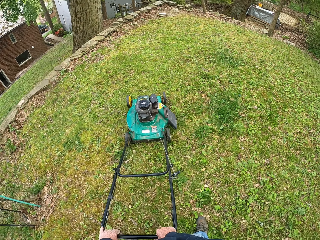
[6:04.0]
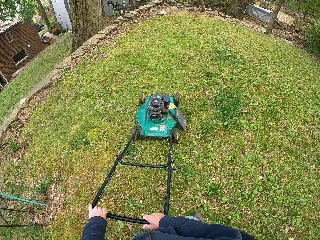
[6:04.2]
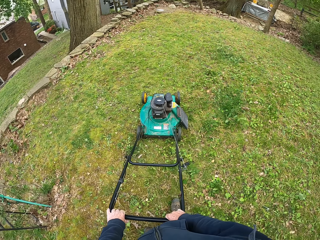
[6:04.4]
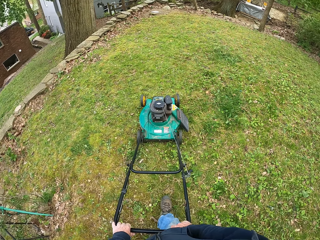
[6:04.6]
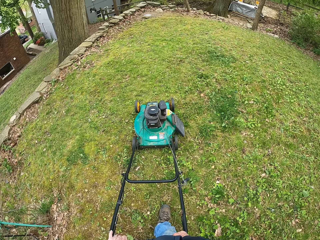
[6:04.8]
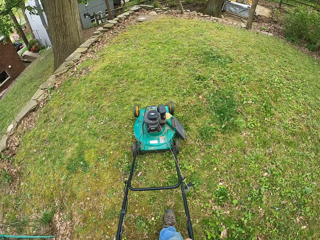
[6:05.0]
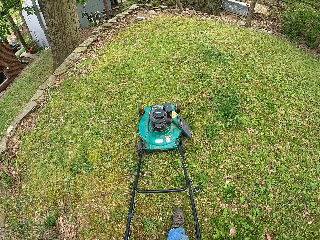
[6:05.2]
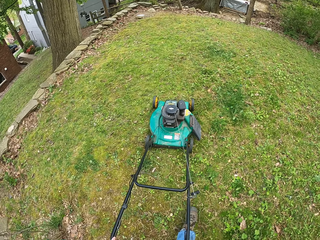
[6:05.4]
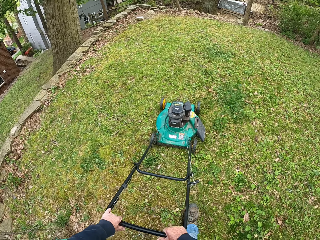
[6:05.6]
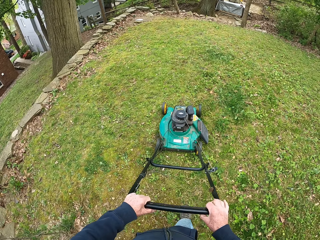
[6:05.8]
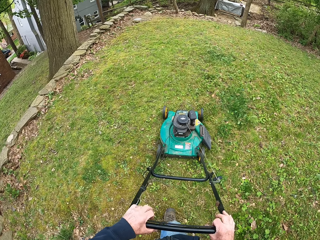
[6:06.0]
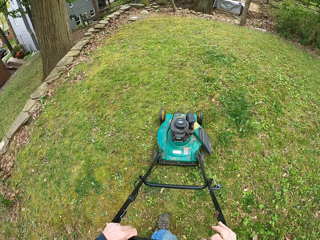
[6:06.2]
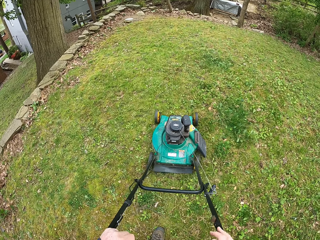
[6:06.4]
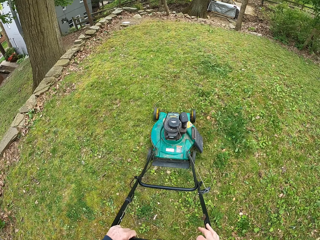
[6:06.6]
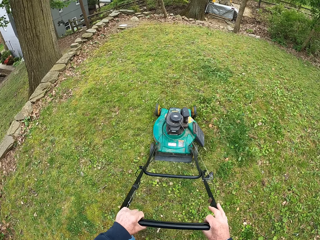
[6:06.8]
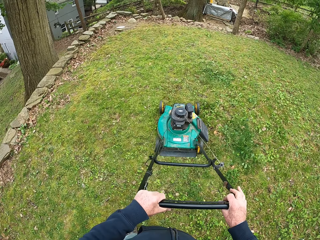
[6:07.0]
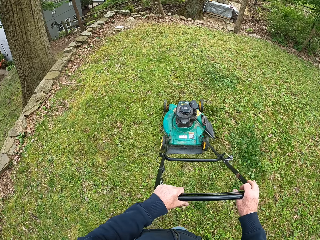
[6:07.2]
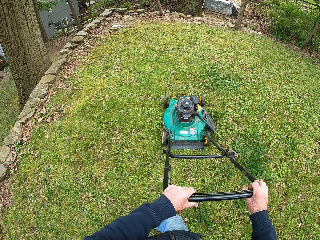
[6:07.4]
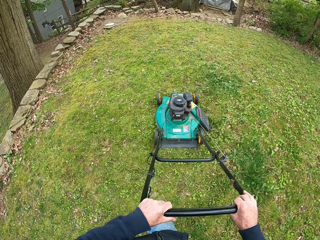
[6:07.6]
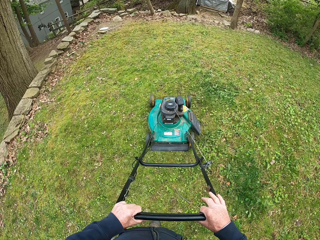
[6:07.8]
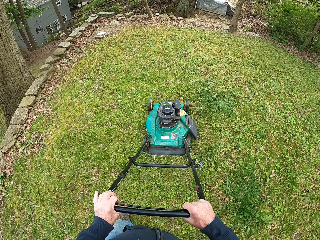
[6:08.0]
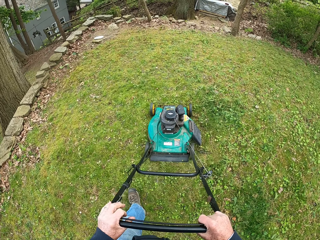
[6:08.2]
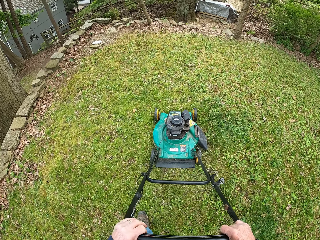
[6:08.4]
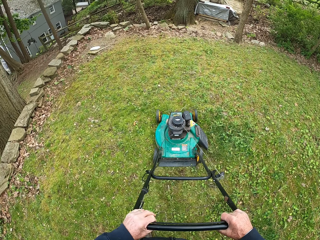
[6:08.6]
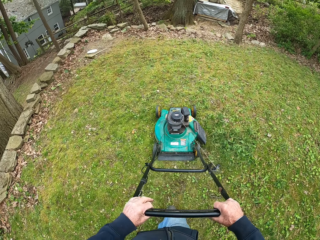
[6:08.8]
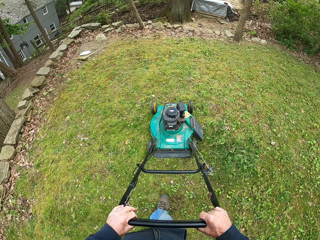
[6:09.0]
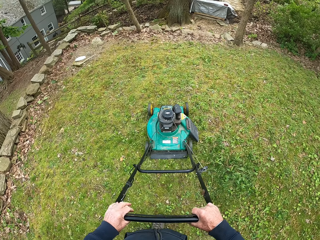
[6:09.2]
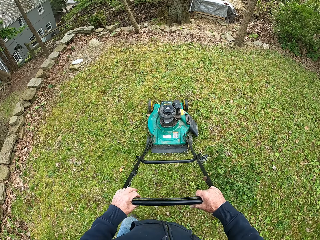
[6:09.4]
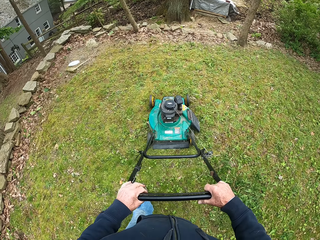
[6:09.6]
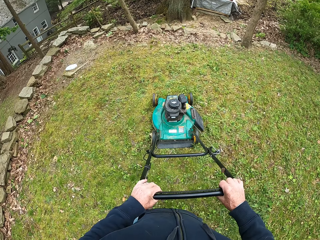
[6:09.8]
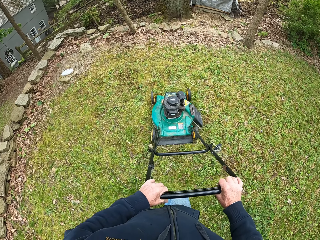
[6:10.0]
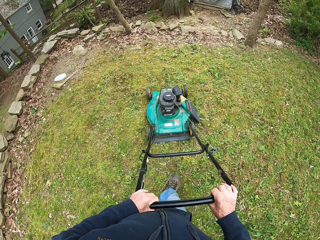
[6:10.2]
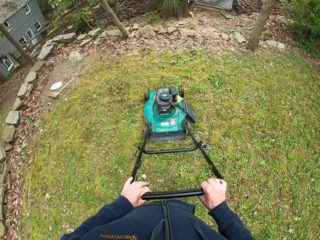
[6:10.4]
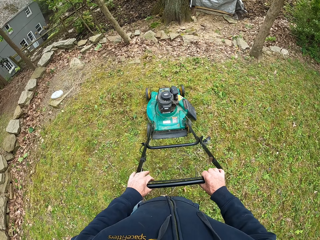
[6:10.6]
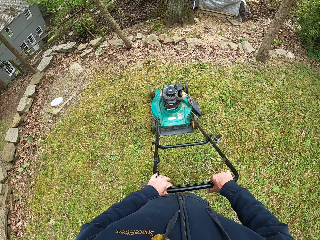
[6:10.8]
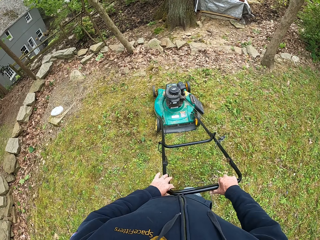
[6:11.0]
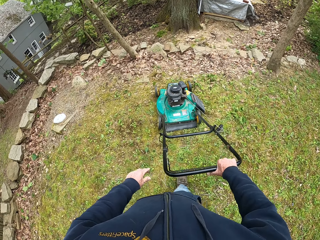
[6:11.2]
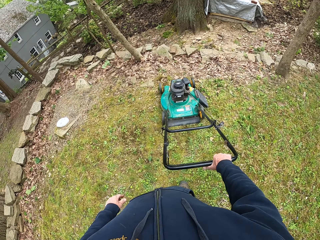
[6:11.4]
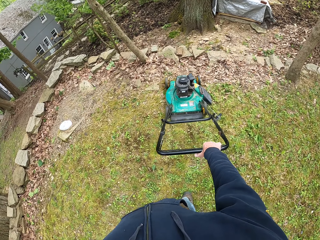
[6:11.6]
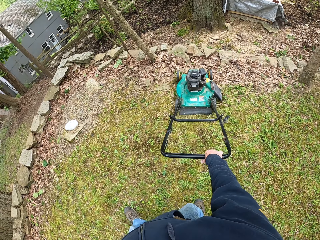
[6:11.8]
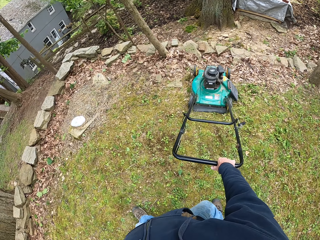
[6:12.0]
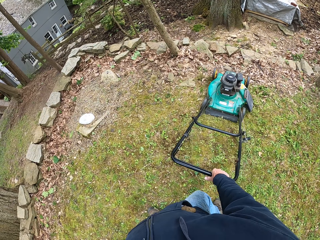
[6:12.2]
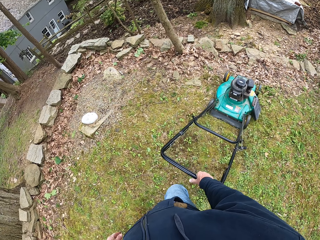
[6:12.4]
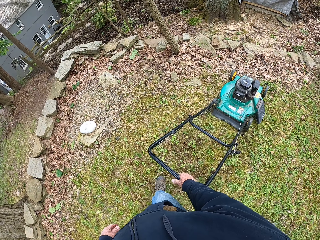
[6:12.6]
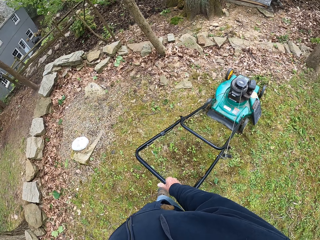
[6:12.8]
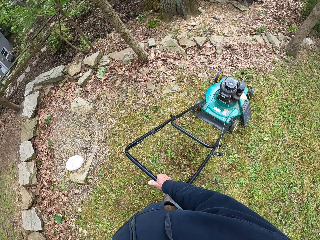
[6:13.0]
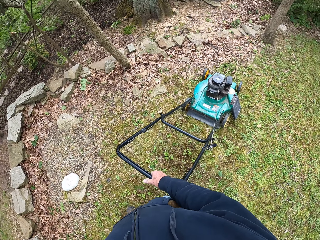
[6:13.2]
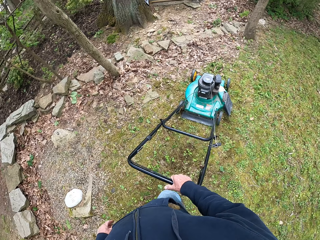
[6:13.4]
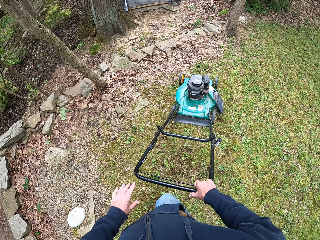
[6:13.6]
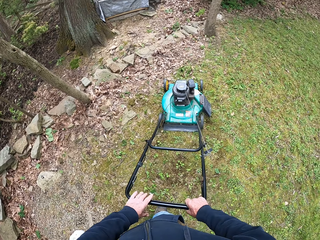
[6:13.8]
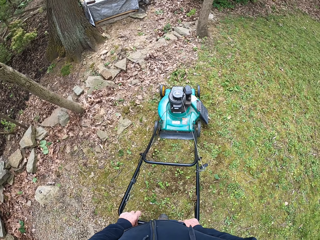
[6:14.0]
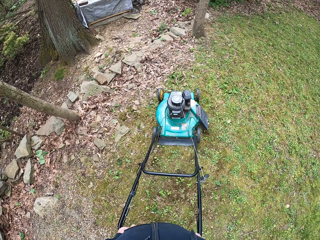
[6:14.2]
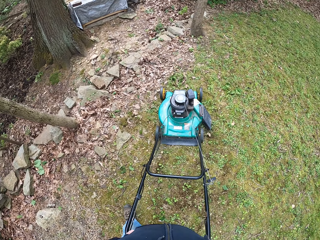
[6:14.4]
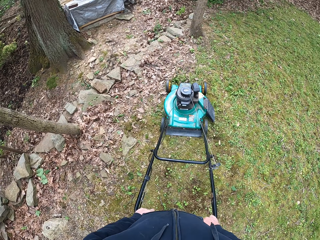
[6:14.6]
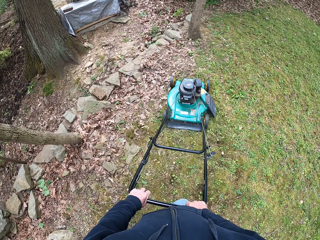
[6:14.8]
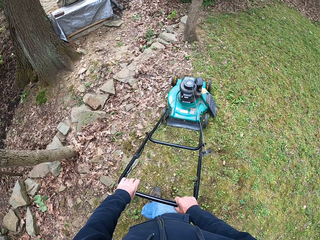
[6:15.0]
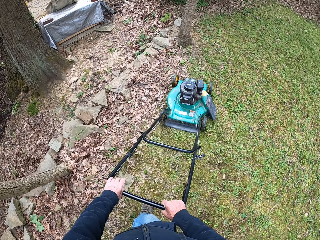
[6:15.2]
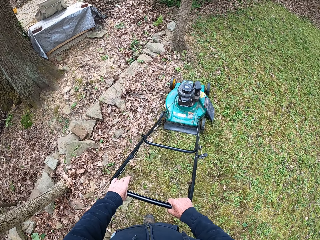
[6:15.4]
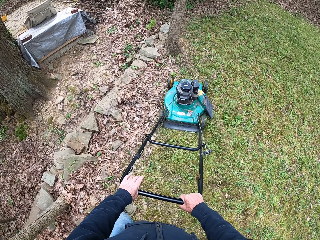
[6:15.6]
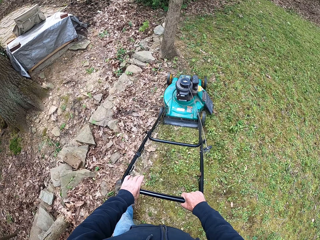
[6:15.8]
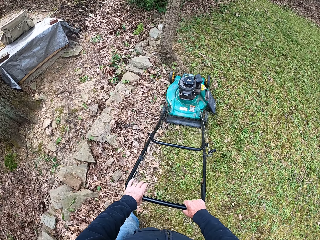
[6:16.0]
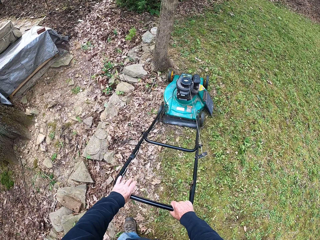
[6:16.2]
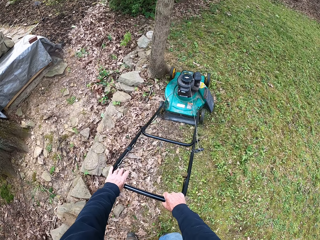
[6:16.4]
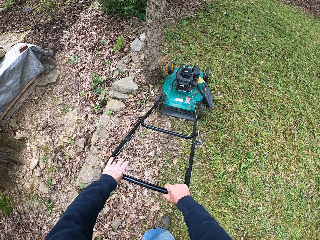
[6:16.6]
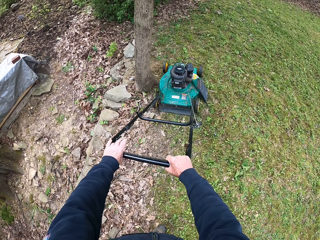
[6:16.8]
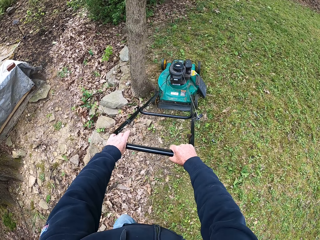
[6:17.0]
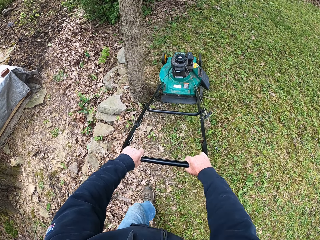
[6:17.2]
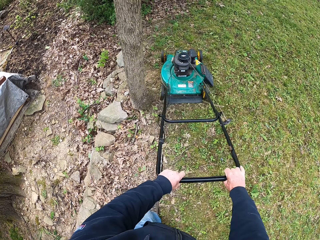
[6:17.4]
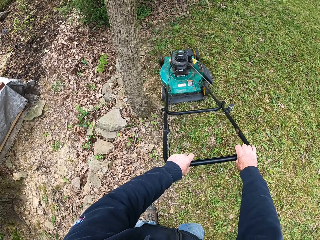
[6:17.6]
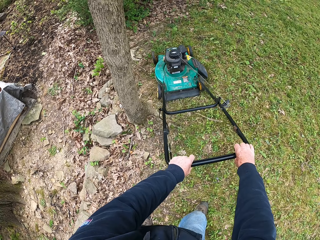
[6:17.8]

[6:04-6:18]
The camera wearer moves the lawn mower forward. He removes his left hand from the handle of the lawnmower. He moves the lawn mower backward. He puts his left hand on the handle of the lawnmower. He moves the lawn mower forward.

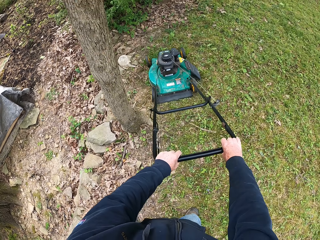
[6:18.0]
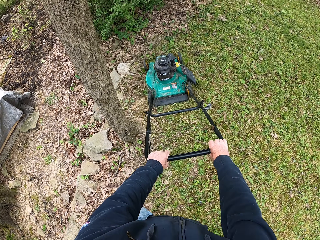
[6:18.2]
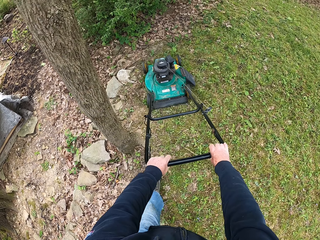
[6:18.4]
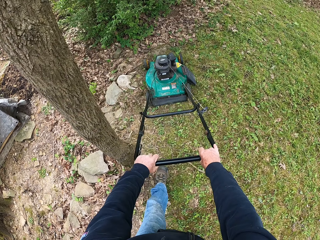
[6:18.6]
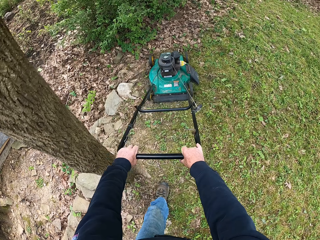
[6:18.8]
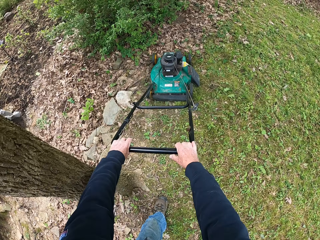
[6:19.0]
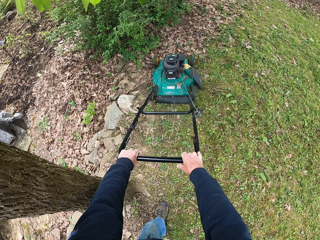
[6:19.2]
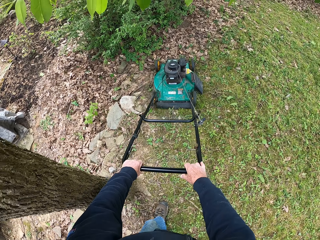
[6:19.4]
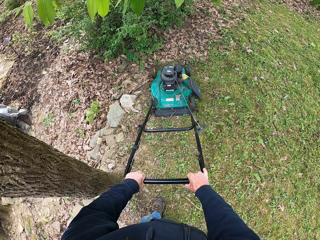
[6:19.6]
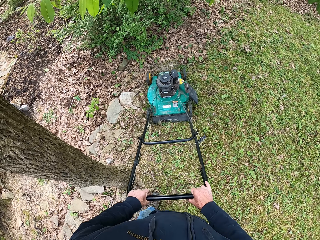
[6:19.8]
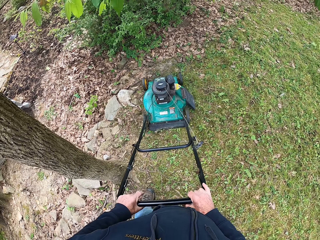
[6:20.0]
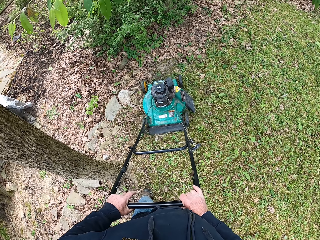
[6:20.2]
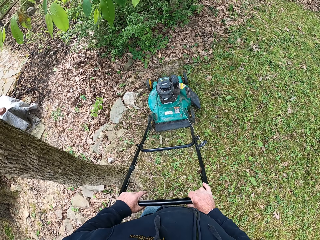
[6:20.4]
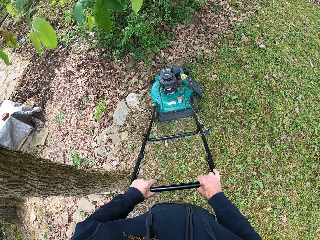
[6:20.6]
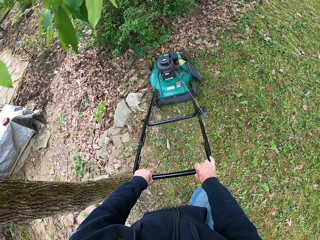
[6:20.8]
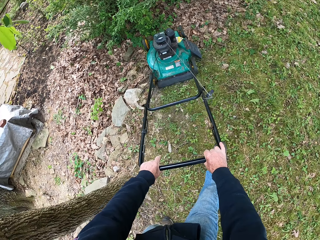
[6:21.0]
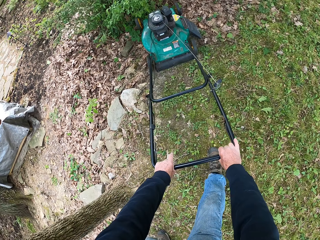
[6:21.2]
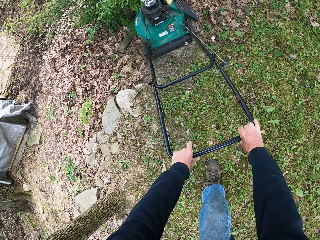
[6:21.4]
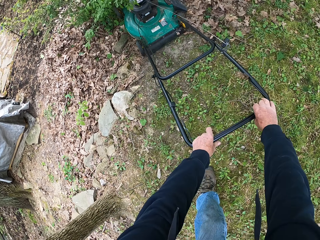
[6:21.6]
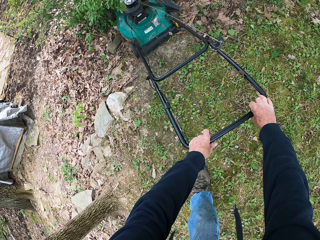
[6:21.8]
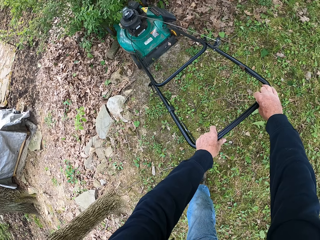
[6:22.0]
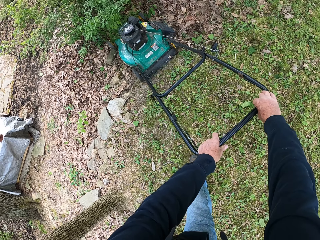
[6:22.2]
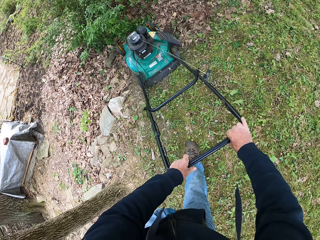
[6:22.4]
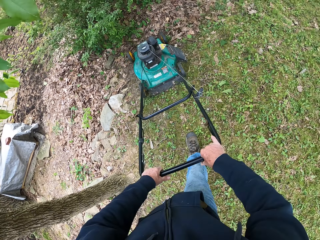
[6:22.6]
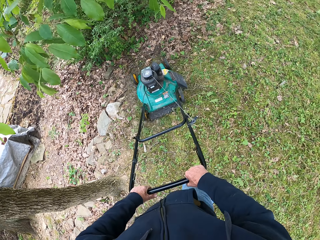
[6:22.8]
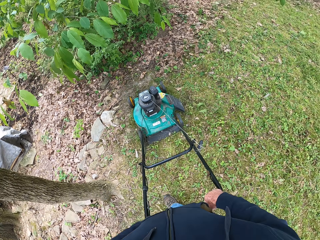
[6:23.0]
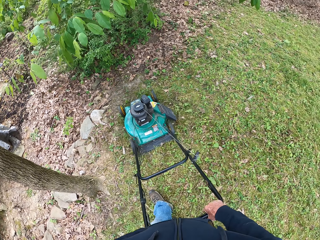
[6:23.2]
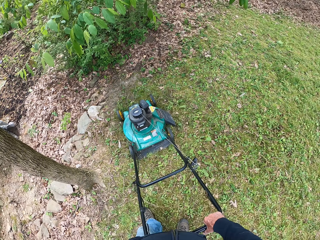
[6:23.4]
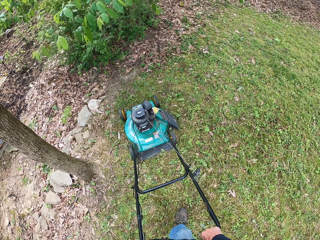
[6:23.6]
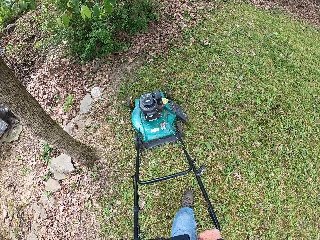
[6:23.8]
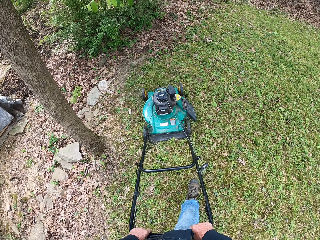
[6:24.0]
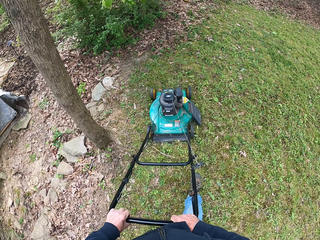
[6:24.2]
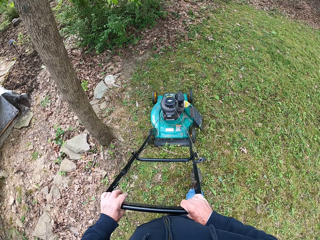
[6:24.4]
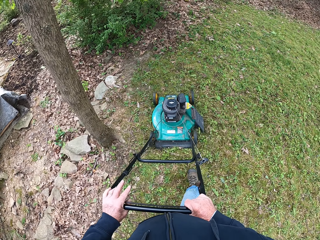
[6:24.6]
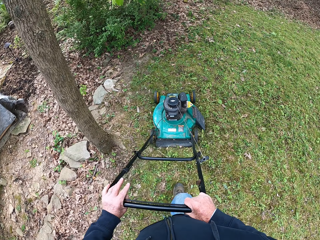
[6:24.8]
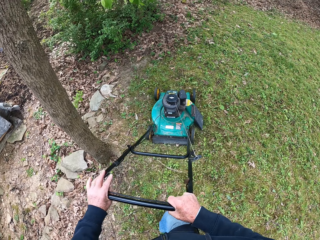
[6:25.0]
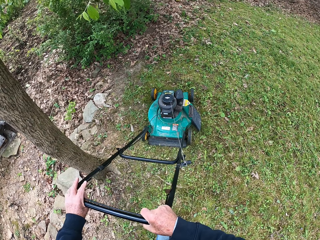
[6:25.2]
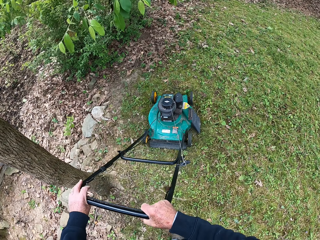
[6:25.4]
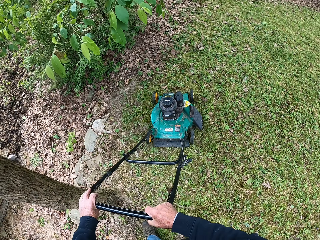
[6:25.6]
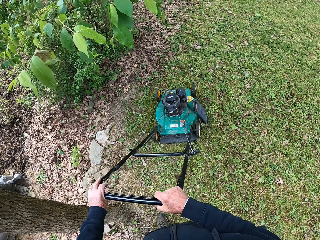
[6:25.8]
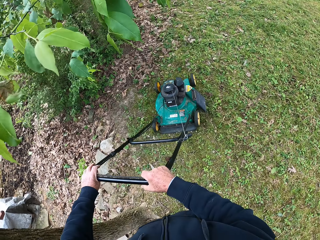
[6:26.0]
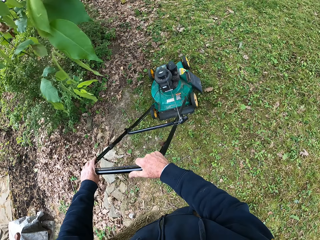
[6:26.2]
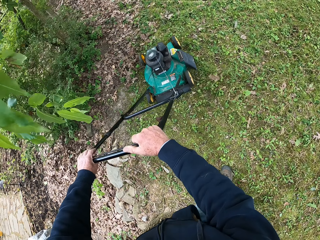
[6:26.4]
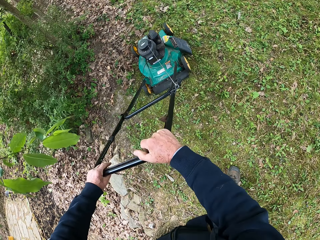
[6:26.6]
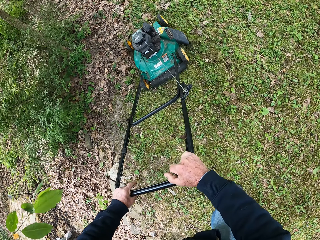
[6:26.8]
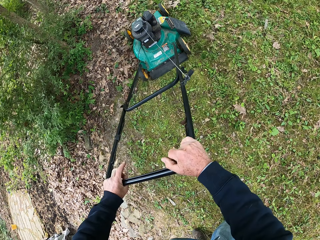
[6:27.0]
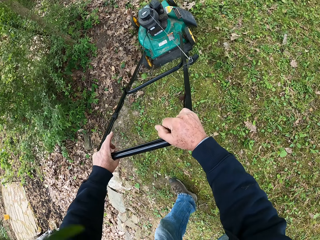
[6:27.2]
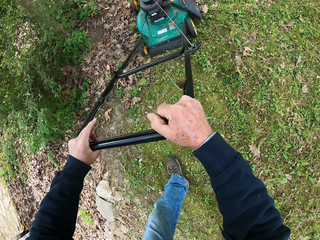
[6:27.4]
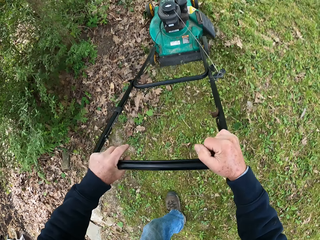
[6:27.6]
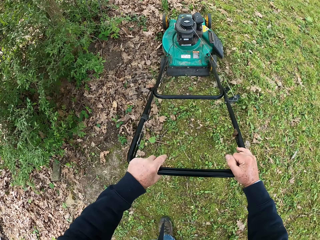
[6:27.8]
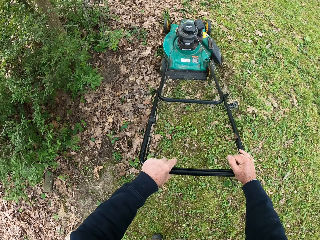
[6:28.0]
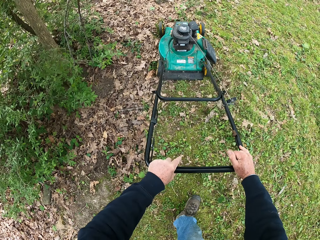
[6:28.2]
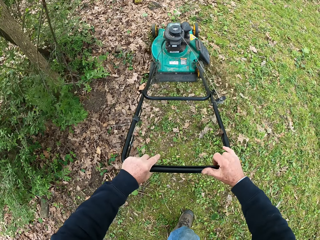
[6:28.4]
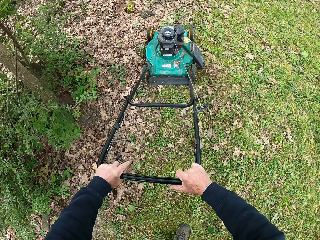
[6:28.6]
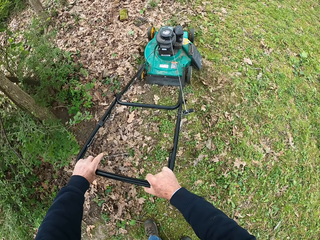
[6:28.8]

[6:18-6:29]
The camera wearer moves the lawn mower backward. They move the lawn mower forward. They move the lawn mower backward. They move the lawn mower forward.
